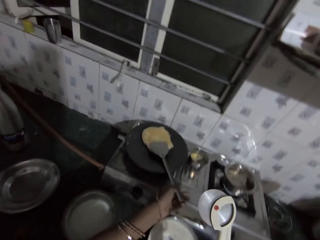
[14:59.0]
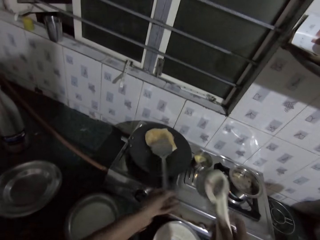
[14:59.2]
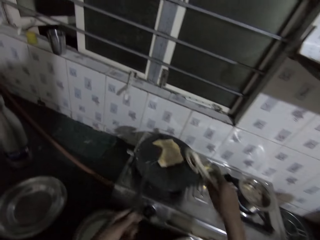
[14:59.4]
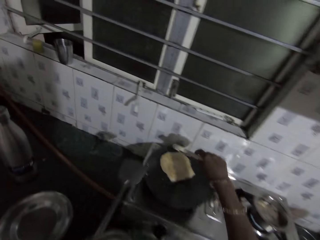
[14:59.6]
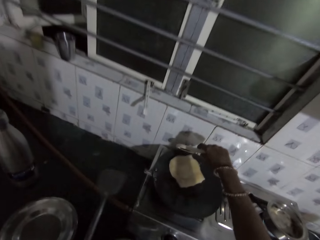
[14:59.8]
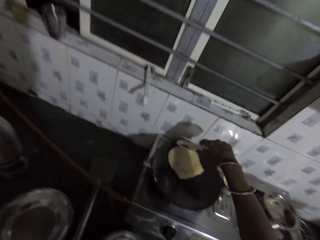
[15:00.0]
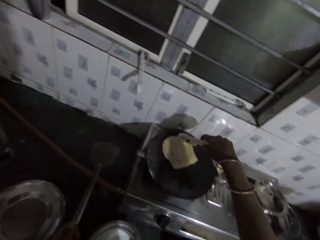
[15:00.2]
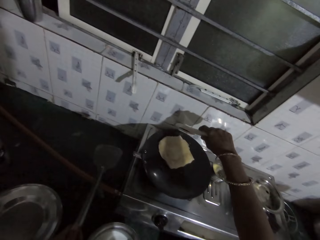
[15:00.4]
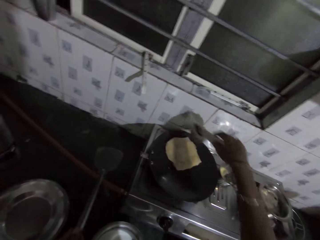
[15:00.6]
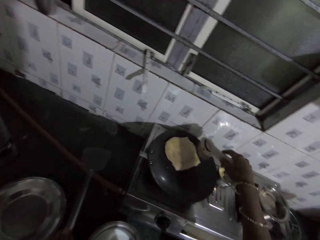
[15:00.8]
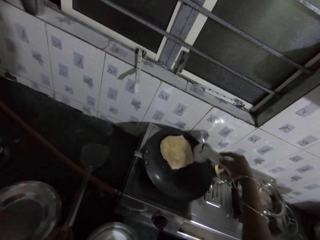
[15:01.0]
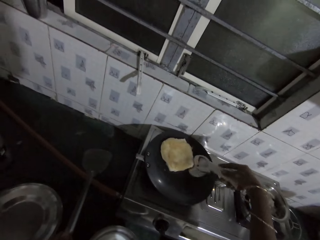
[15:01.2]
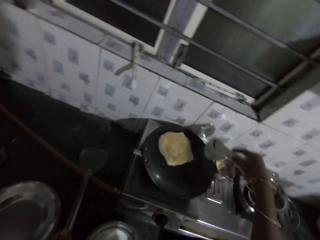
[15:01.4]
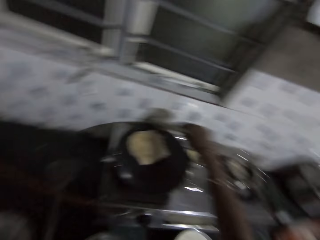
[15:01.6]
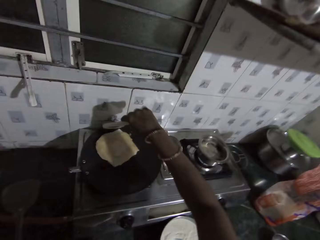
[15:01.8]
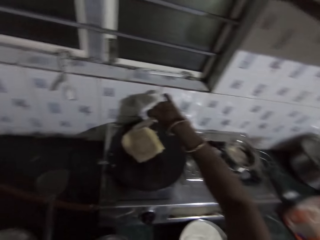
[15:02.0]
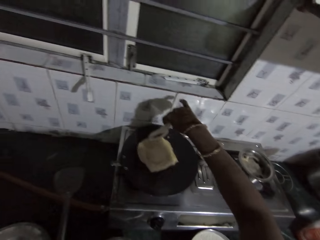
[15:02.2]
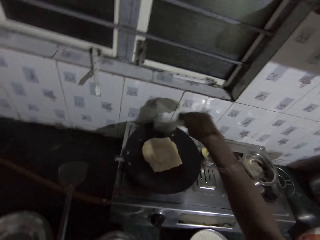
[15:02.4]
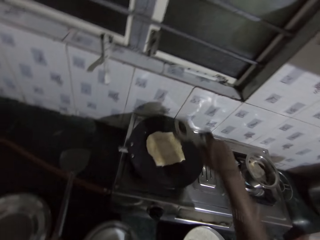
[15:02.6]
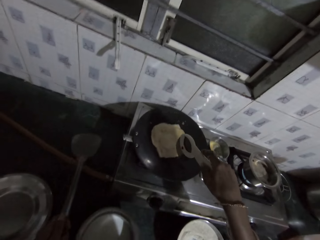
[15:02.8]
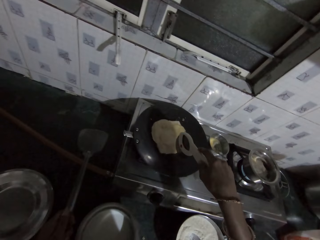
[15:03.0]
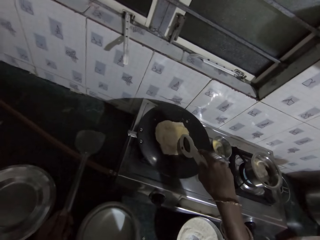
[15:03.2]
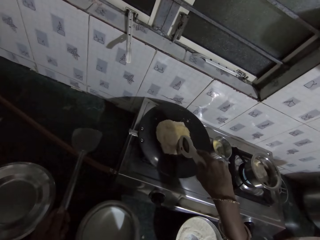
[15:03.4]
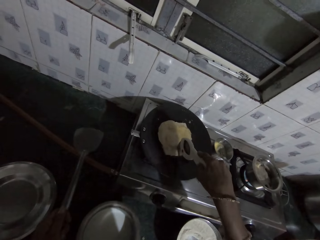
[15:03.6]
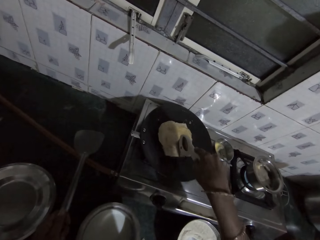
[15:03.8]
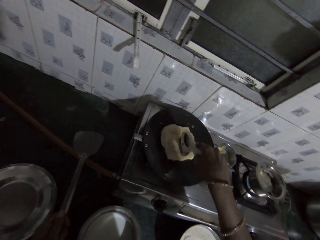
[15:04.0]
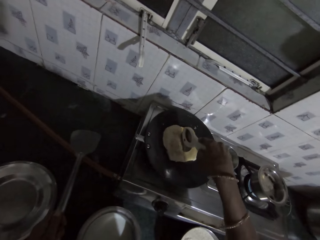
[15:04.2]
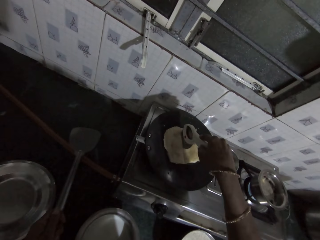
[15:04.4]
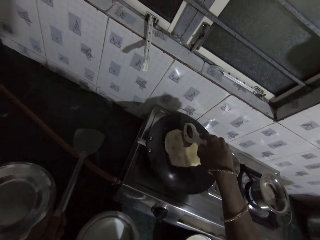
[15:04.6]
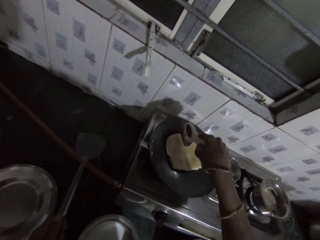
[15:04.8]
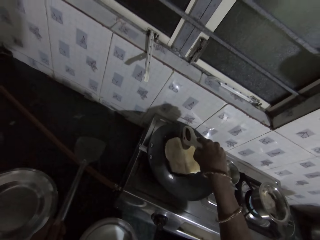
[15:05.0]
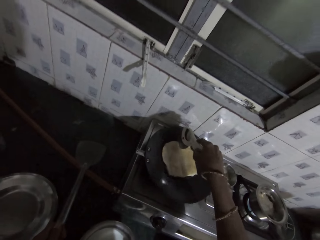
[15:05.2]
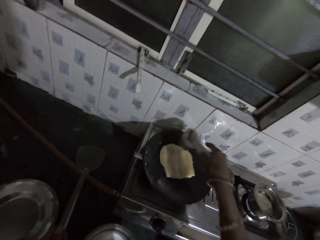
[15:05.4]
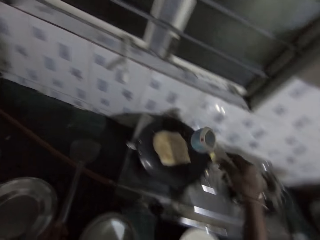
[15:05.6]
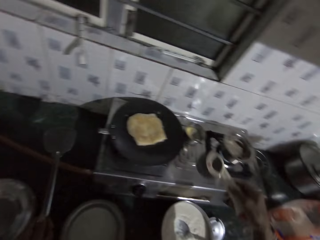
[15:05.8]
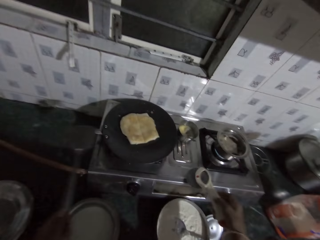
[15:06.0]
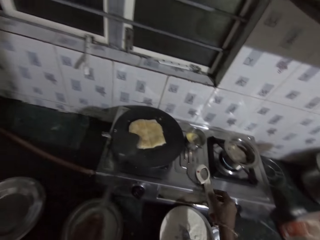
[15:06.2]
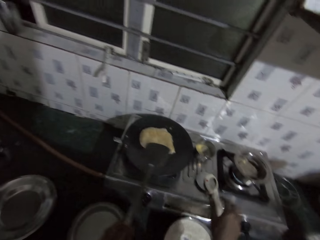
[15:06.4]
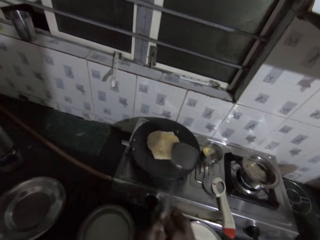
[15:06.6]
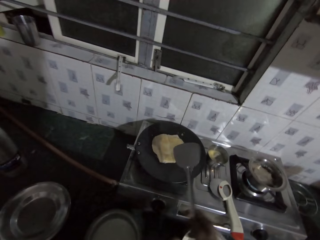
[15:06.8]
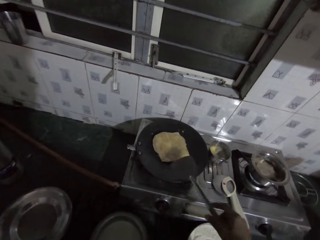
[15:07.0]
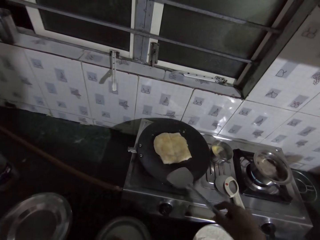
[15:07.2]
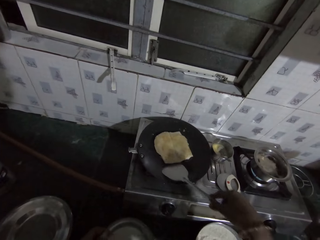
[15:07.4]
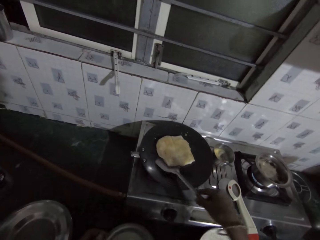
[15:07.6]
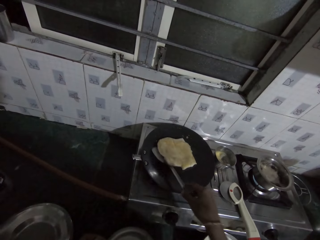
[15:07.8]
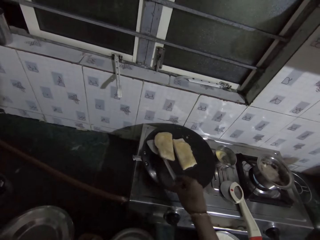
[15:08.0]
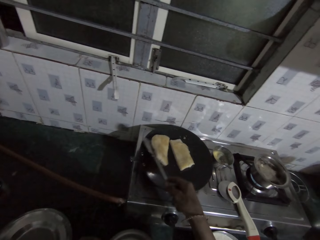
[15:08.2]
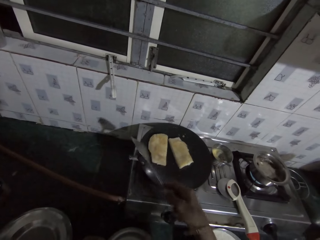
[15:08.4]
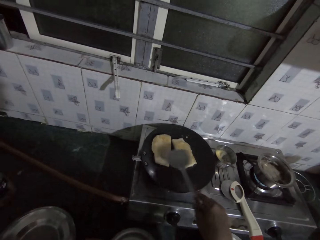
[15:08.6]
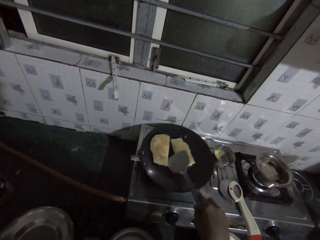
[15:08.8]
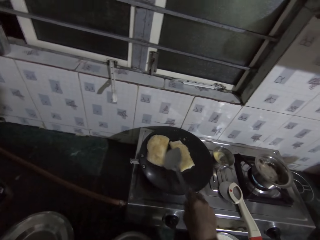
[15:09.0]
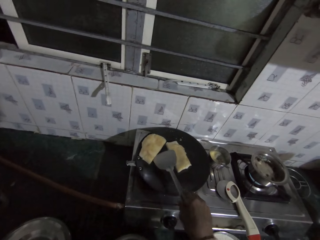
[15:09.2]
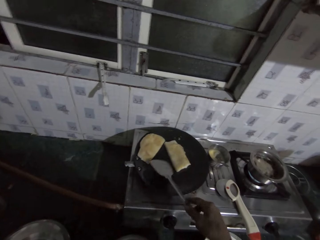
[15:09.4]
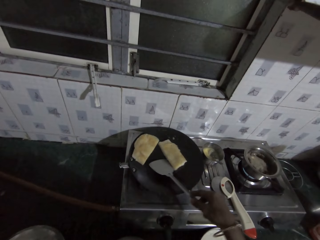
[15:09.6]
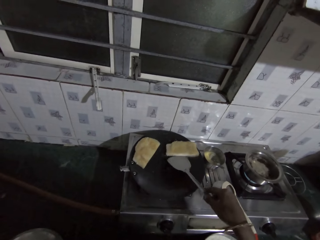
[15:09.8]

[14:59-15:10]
The camera wearer picks the spatula from the pan with his left hand. He moves the bread in the pan with the pizza cutter in his right hand. He cooks the pancake. He cuts the bread in the pan with the pizza cutter in his right hand. He places the pizza cutter on the cooker with his right hand. He passes the spatula from his left hand to his right hand. He cooks the pancake. He moves the bread in the pan with the spatula in his right hand.

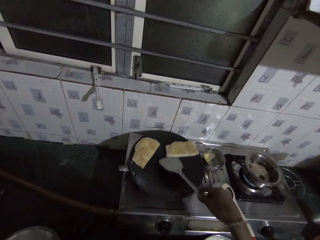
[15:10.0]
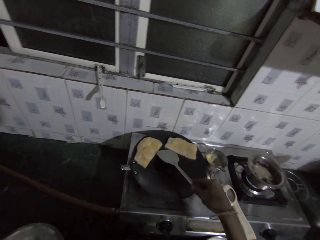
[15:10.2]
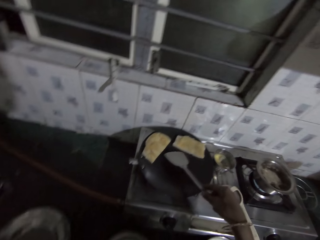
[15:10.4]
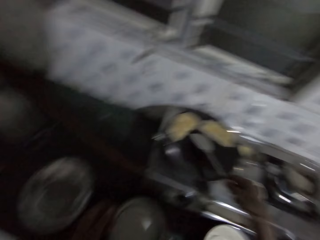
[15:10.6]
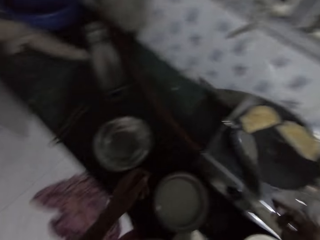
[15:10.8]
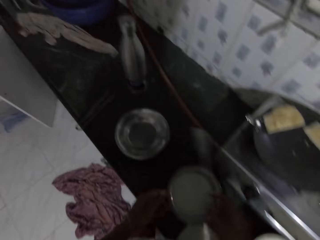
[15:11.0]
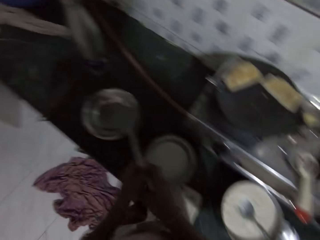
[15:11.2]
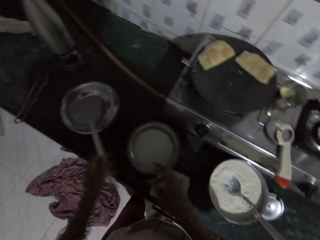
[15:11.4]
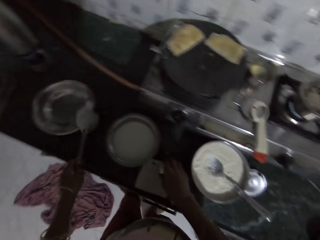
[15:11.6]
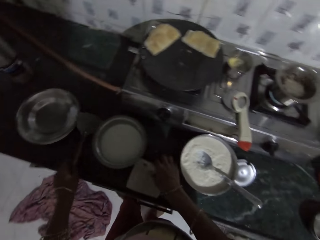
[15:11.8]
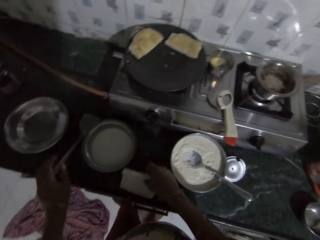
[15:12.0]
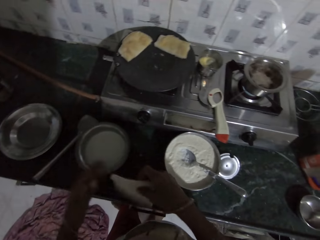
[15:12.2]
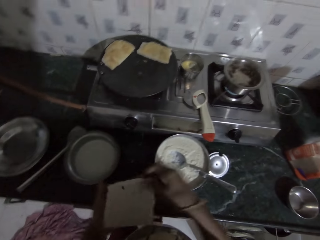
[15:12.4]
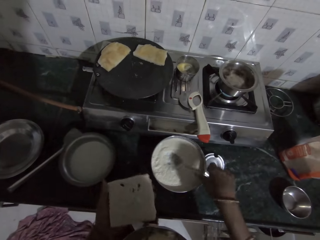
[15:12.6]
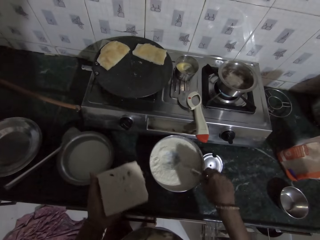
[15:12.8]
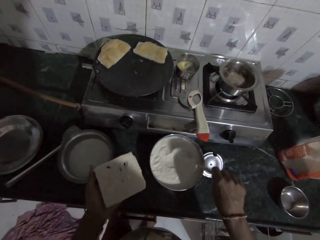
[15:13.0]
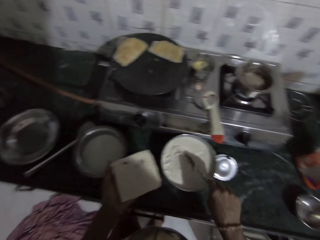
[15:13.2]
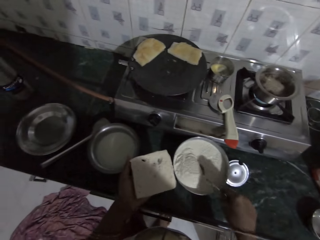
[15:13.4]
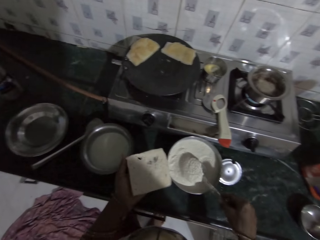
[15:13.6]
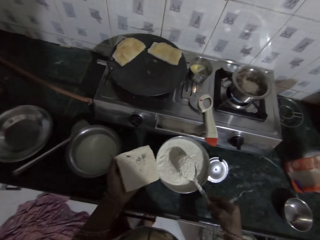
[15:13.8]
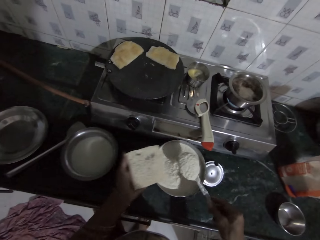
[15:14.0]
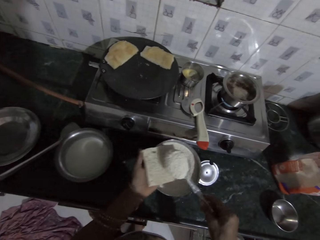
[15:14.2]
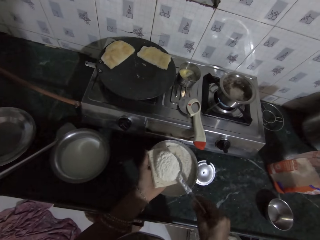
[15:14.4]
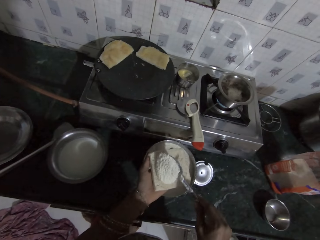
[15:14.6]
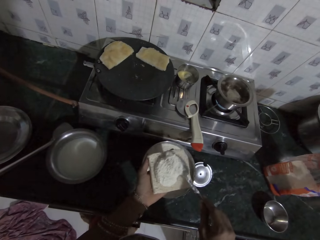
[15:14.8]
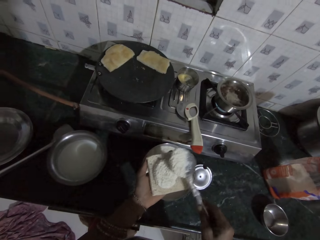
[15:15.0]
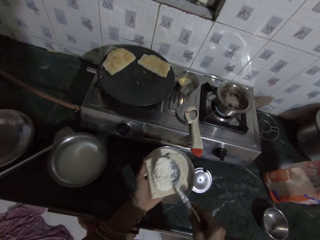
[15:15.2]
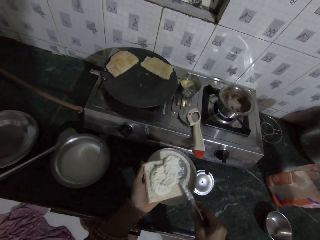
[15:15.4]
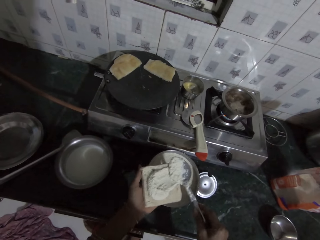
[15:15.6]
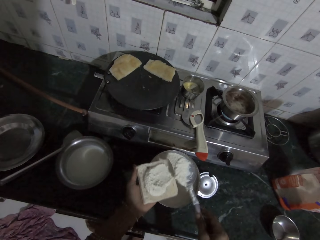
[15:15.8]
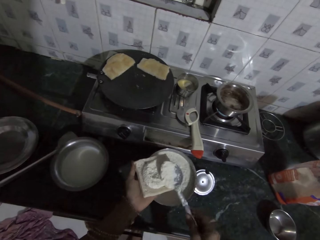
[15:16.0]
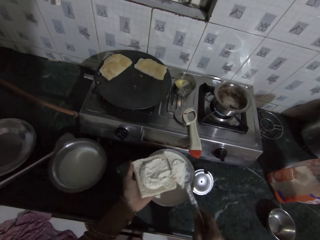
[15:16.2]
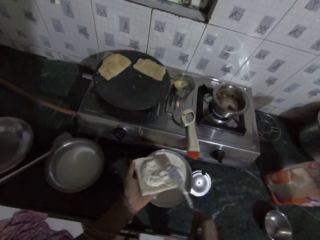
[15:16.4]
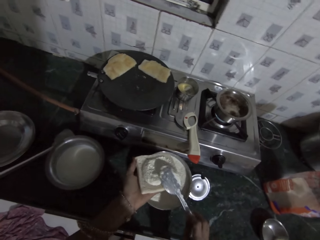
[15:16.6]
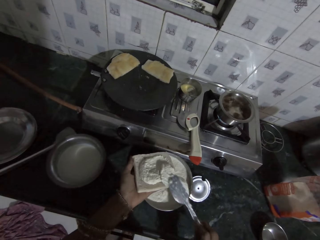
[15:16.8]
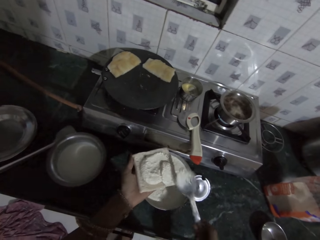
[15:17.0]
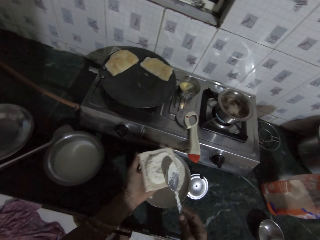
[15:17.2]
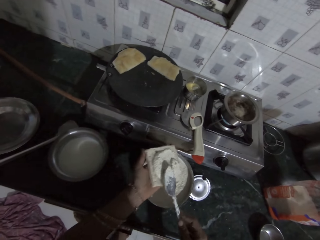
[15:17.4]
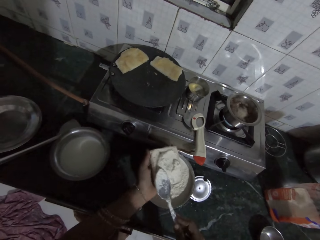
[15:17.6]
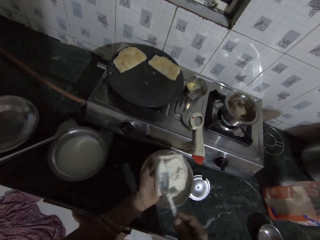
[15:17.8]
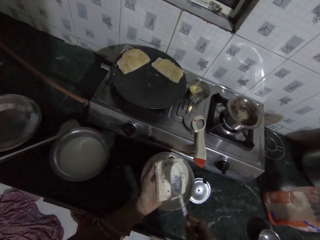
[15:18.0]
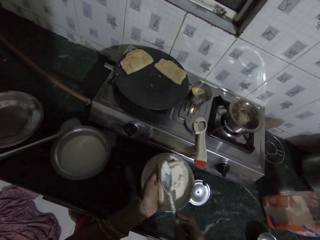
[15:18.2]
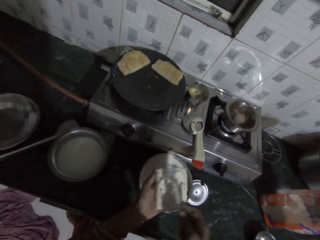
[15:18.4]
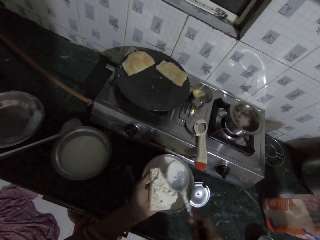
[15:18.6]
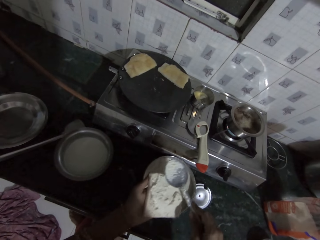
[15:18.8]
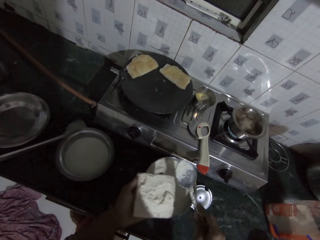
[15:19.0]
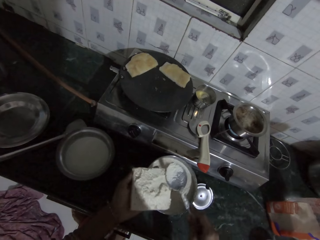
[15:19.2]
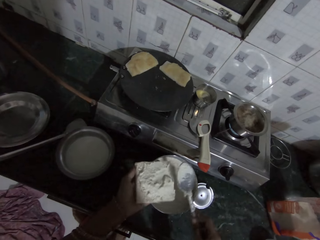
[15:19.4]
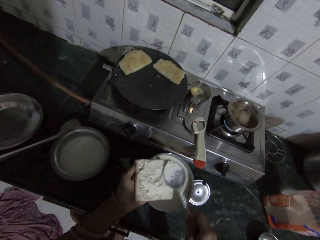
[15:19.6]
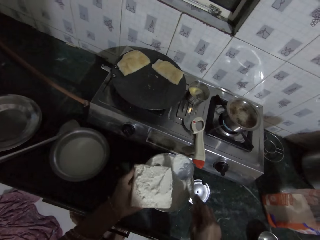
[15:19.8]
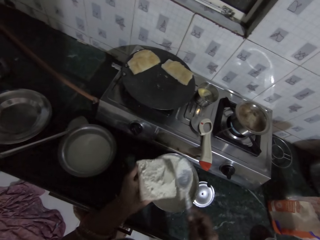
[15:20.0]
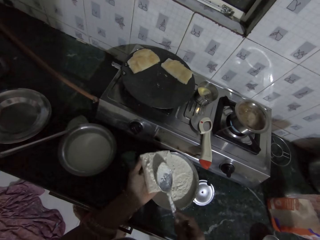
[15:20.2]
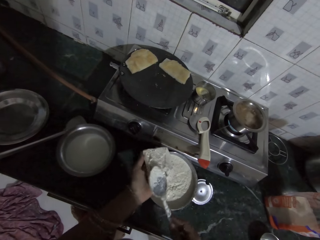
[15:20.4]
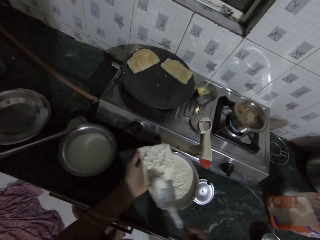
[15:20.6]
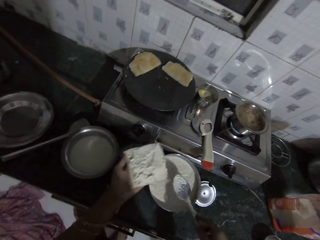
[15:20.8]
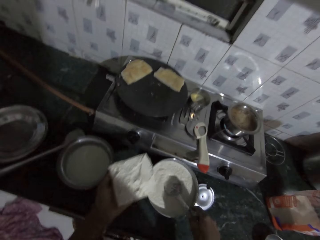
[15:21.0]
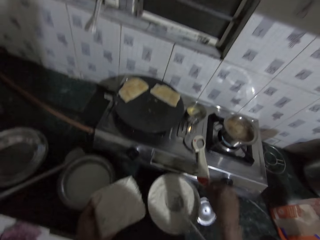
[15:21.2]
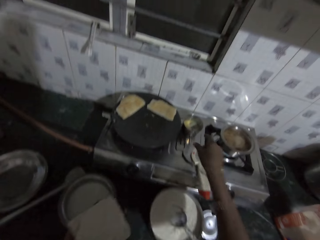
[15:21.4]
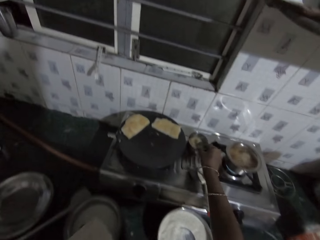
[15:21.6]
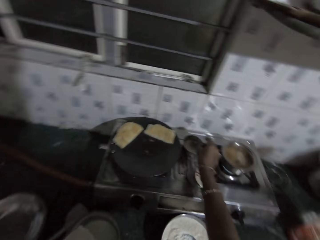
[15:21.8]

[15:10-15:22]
The camera wearer passes the spatula from his right hand to his left hand. He picks the bread from the countertop with his right hand. He places the spatula on the countertop with his left hand. He passes the bread from his right hand to his left hand. He picks a spoon from a bowl on the countertop with his right hand. He scoops batter from the bowl with the spoon in his right hand. He pours the batter on the bread in his left hand with the spoon in his right hand. He spreads the batter on the bread with the spoon in his right hand. He drops the spoon in the bowl with his right hand.
